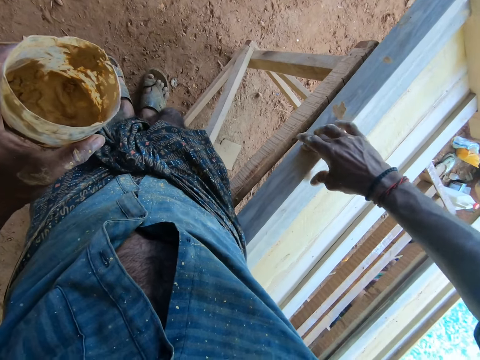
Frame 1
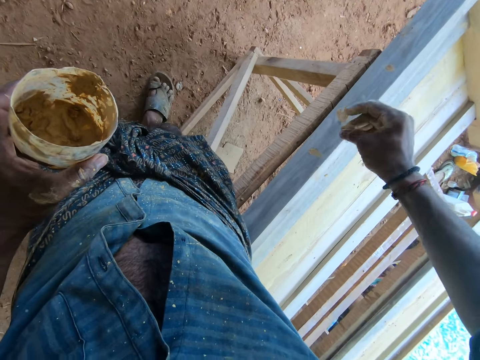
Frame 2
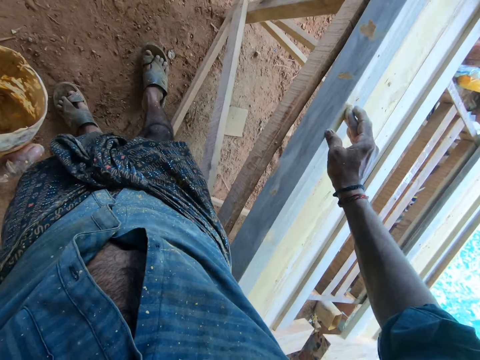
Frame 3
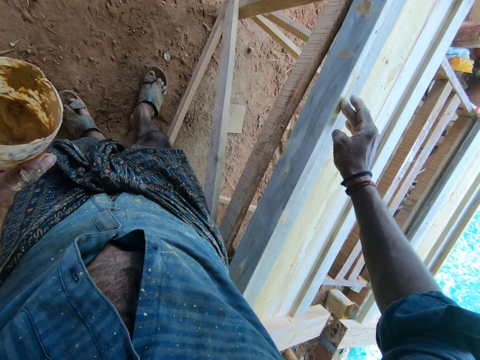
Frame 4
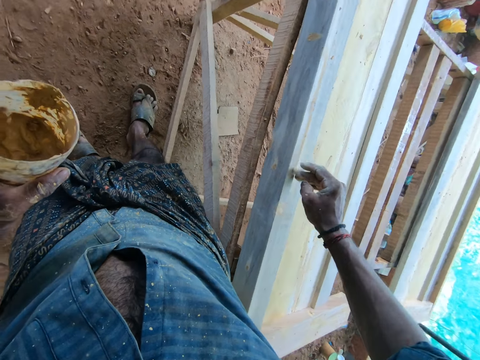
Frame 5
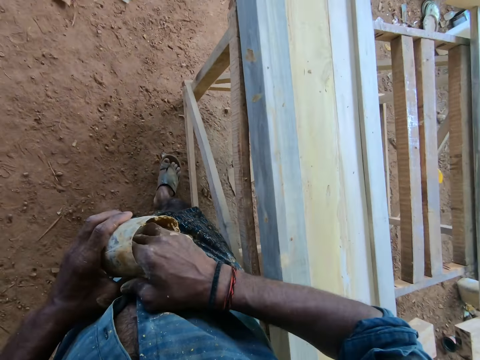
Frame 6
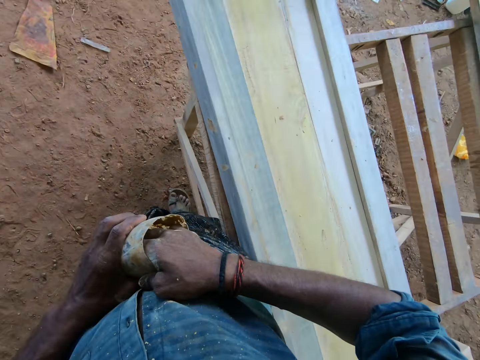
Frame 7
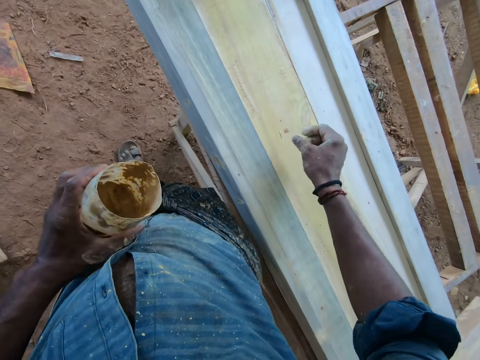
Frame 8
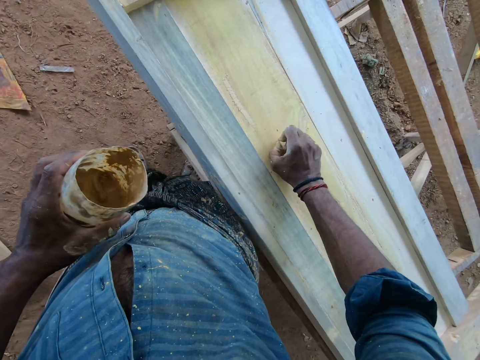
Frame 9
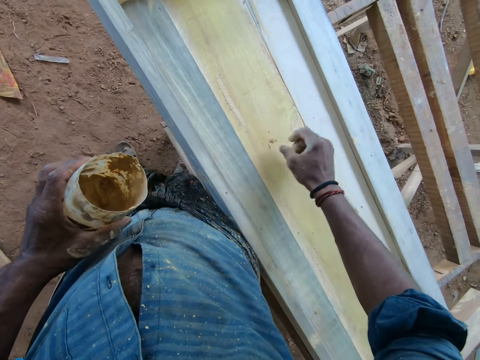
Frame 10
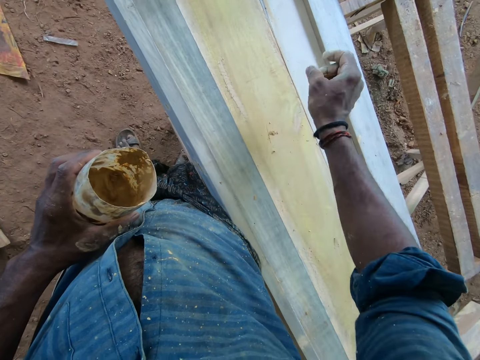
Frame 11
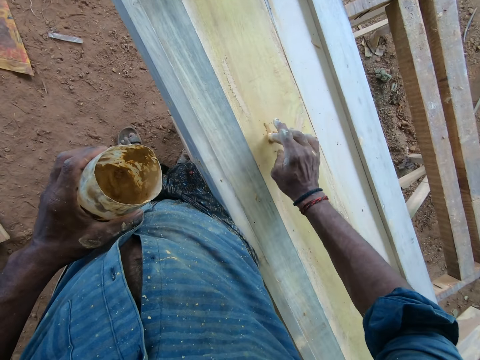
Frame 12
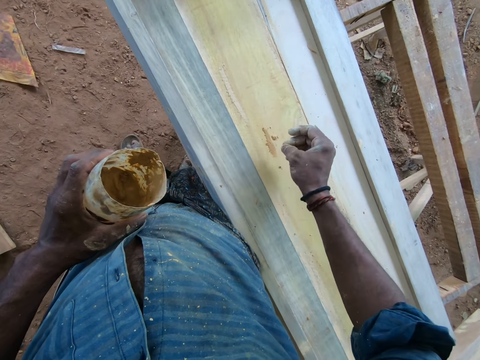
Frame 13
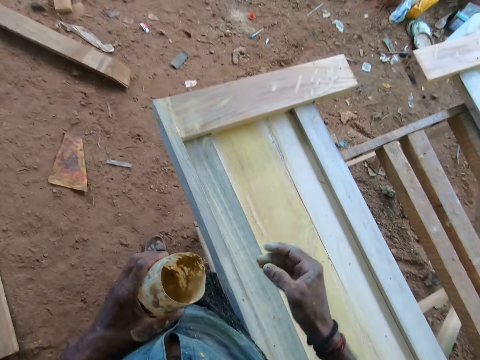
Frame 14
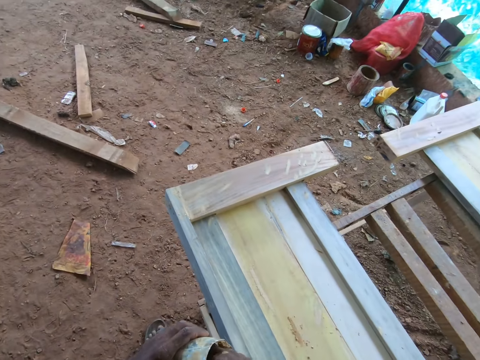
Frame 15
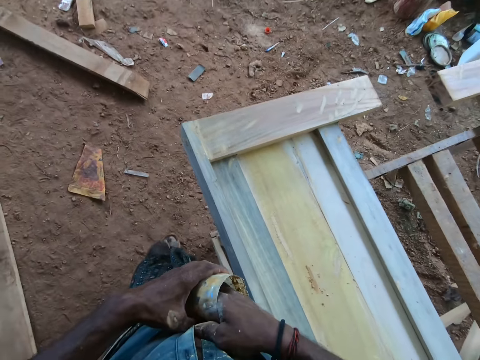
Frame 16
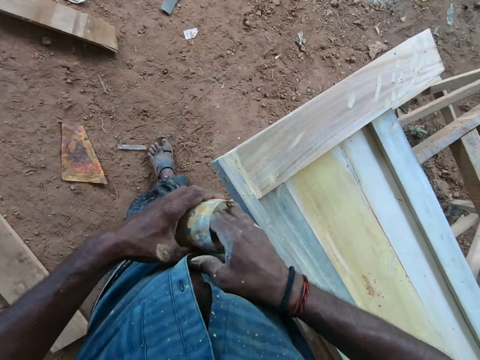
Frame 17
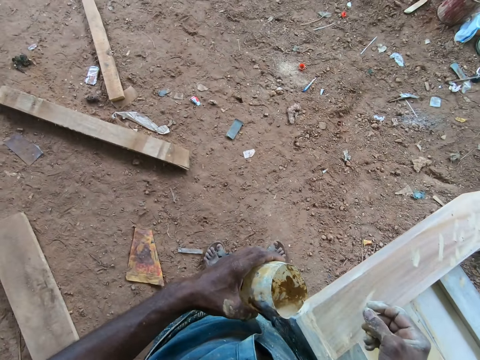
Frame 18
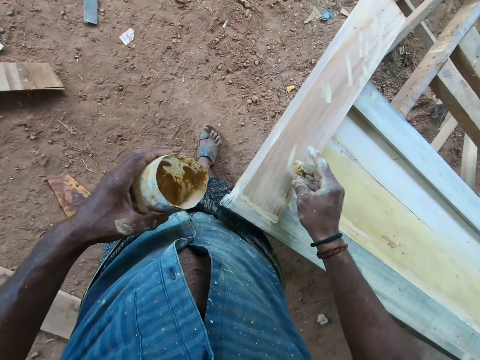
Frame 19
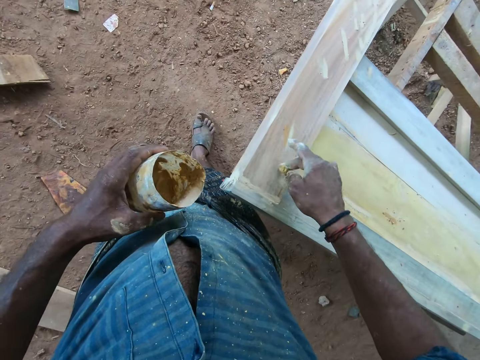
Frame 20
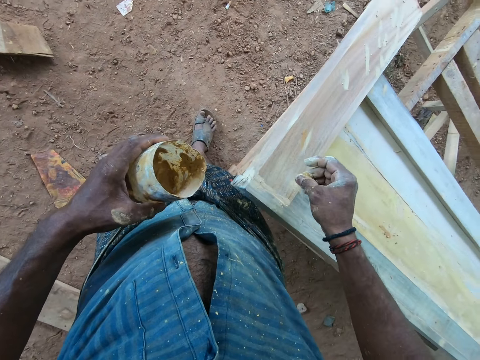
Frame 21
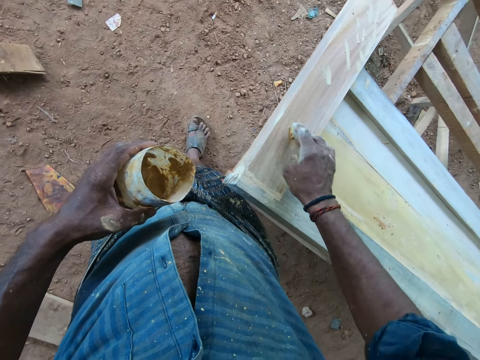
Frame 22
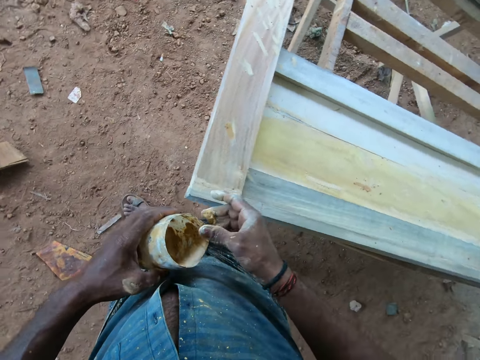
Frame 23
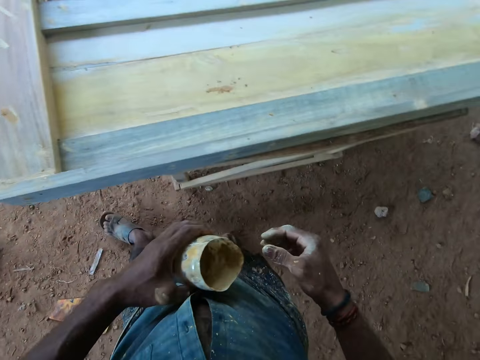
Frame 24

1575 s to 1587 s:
The camera wearer dips the hand in the container, scoops wood glue from the container, and pulls something. They apply the wood glue on the wooden head board. They dip the hand in the container, scoop the wood glue from the container, and apply the wood glue on the wooden head board.

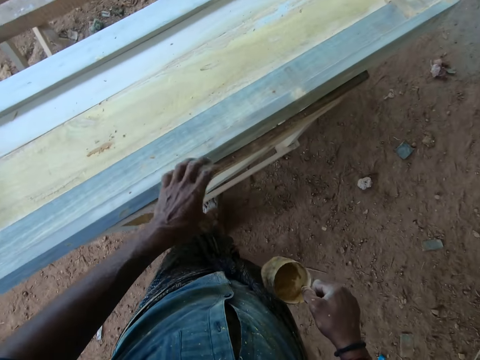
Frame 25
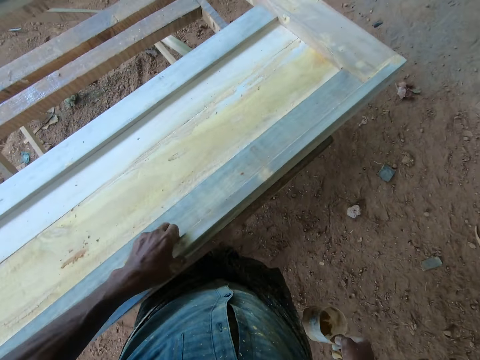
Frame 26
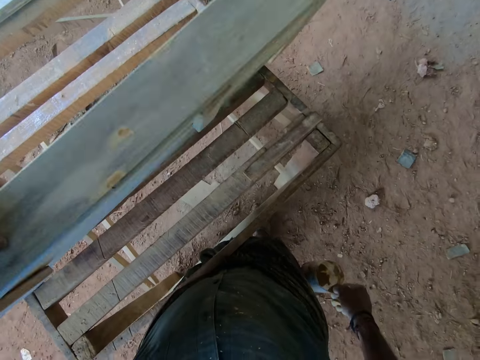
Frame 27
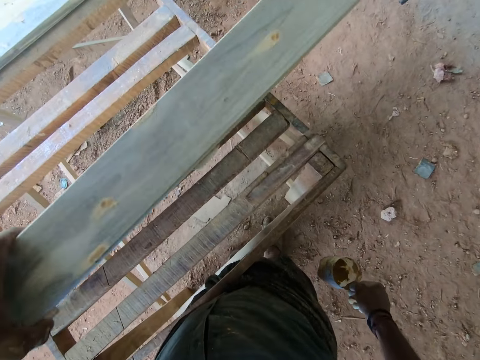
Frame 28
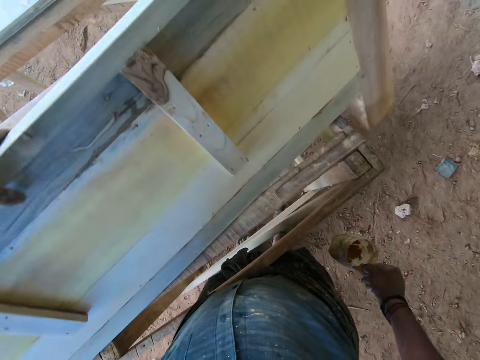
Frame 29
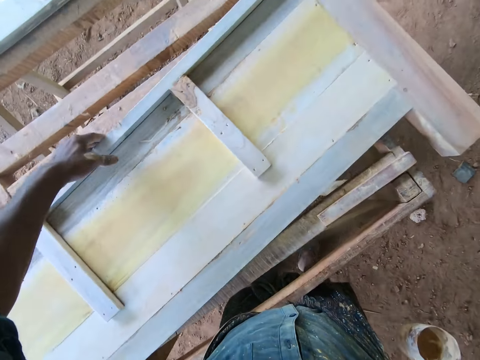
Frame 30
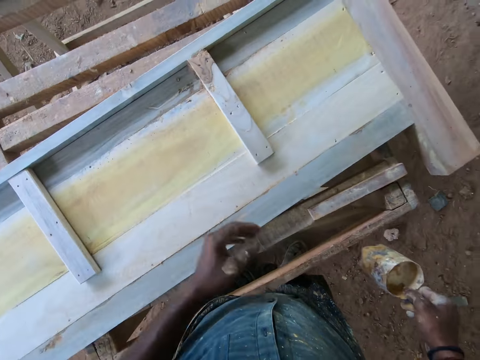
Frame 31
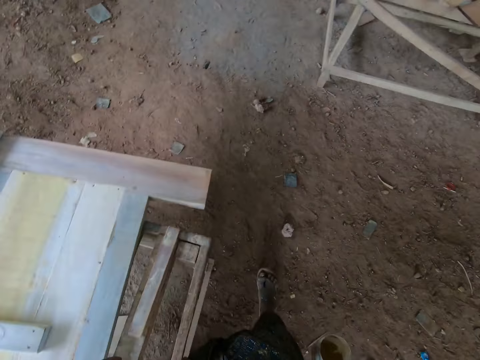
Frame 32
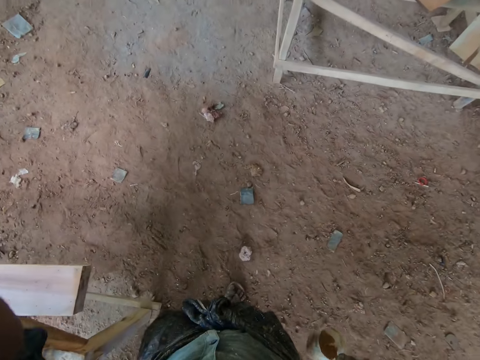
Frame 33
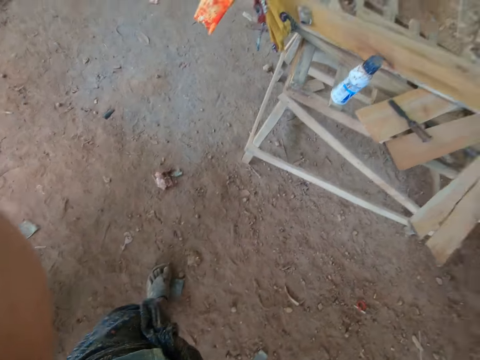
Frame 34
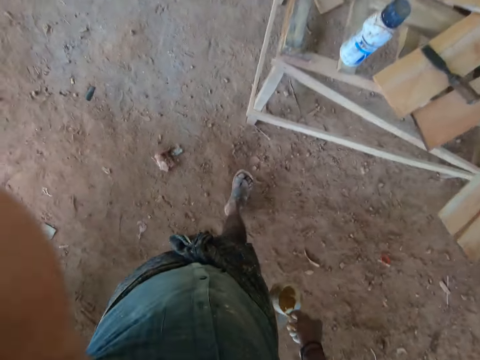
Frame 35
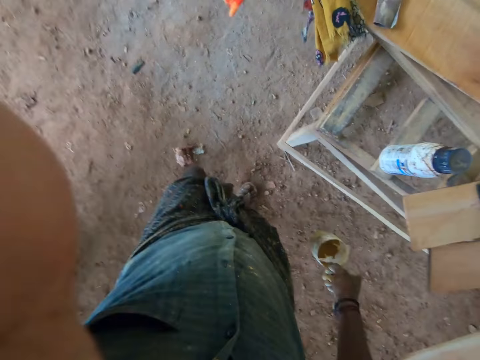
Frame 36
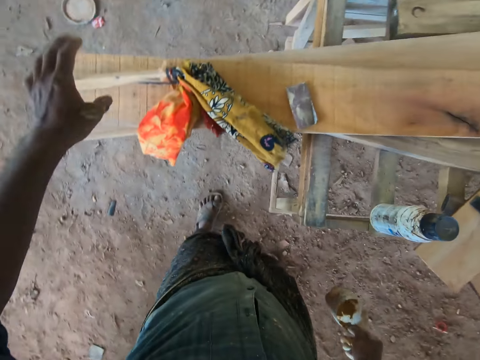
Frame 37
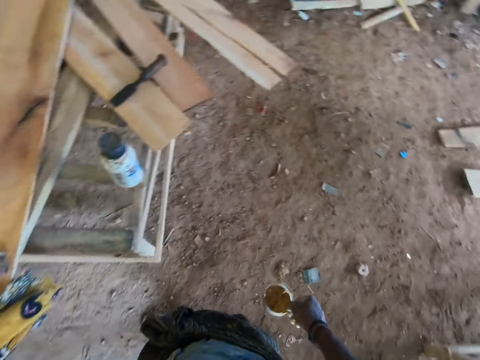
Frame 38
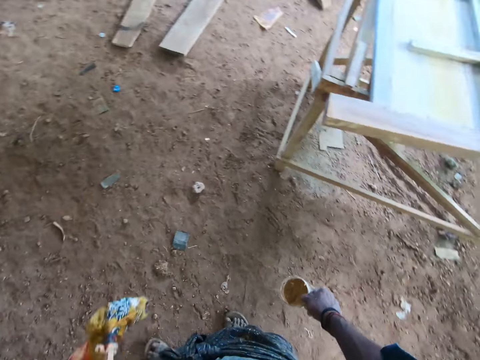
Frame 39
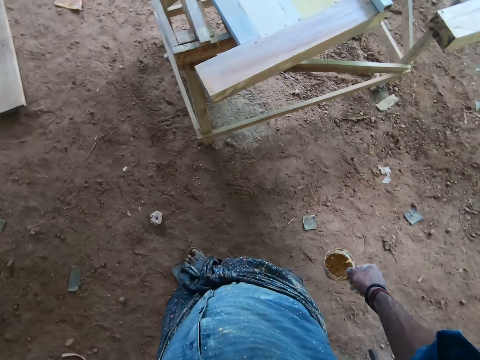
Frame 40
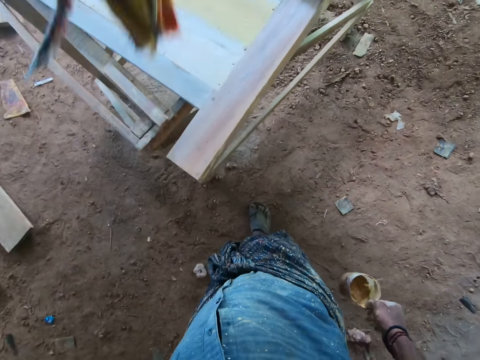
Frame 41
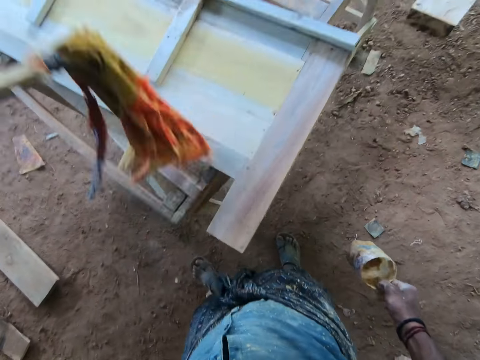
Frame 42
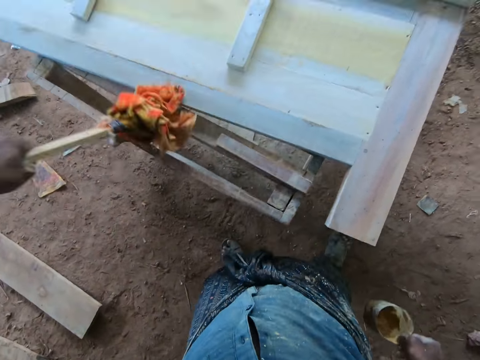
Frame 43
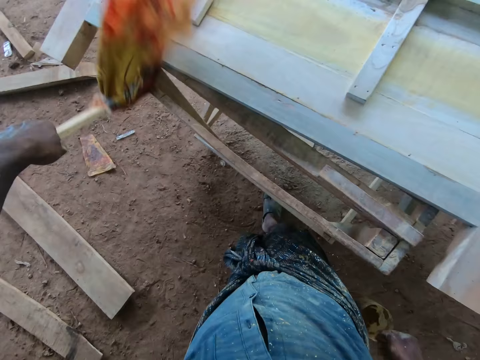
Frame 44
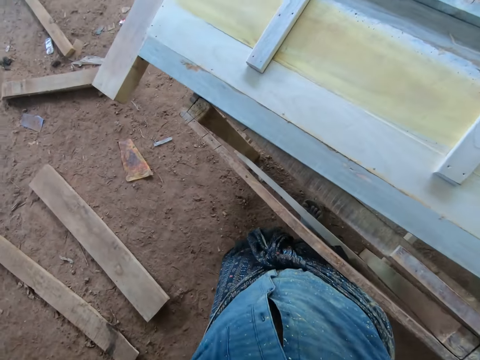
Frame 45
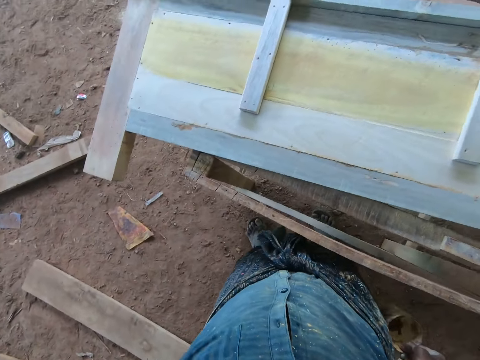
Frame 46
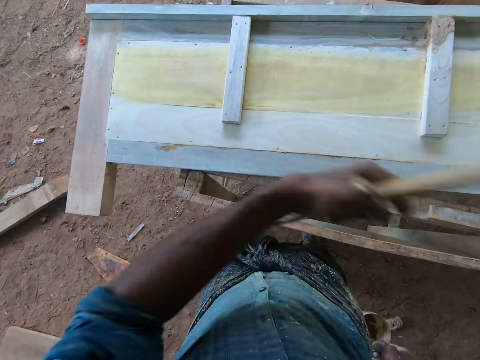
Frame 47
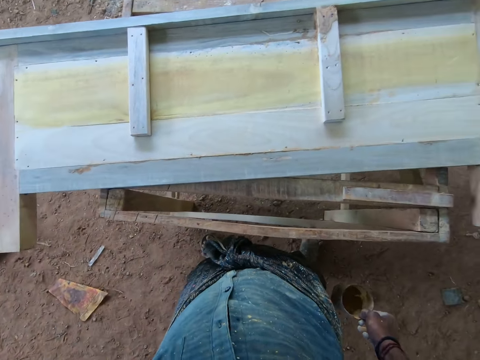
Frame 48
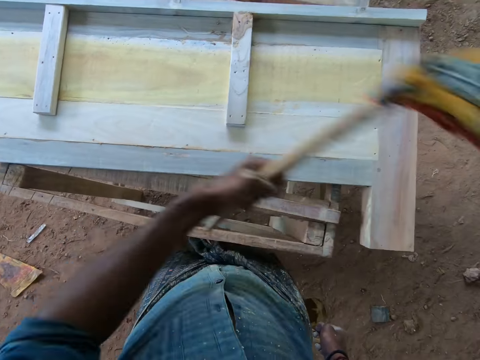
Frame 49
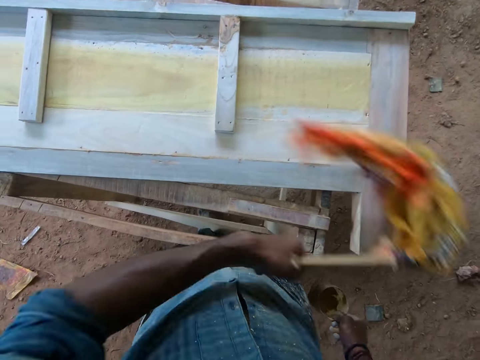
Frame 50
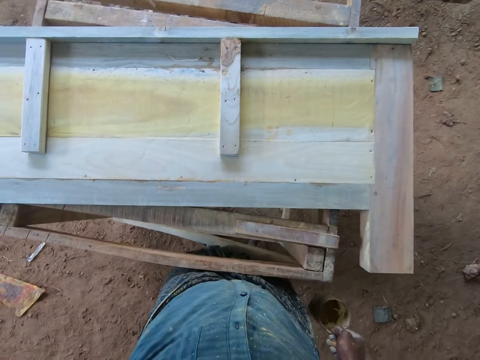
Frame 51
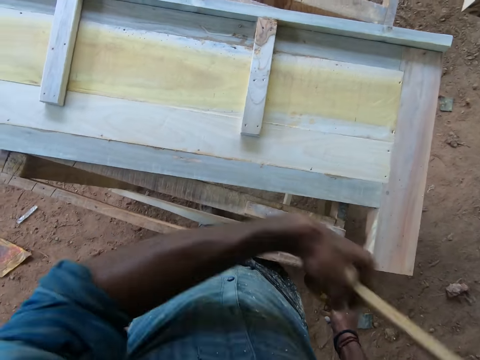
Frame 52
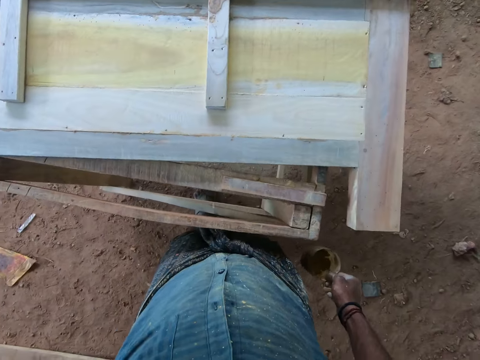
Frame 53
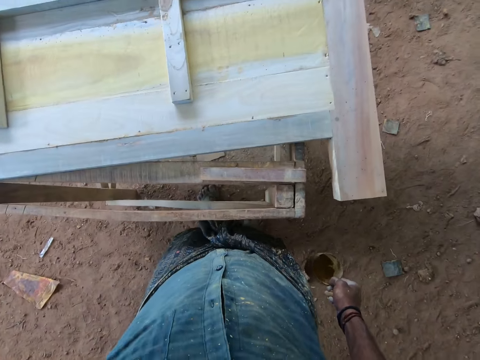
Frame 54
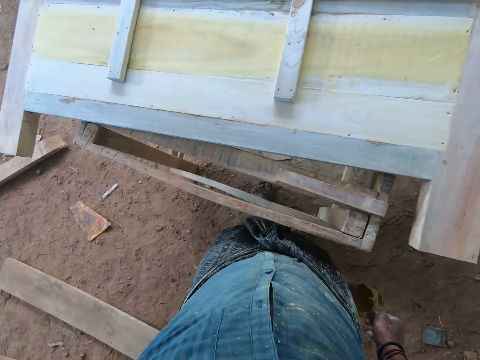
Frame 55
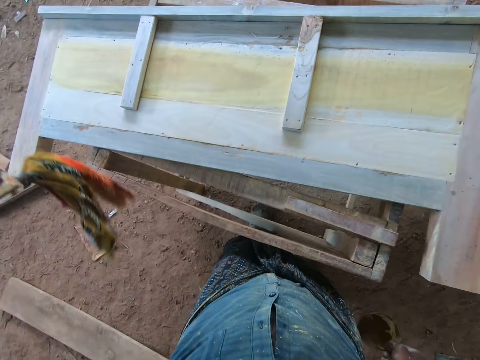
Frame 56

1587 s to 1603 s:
The camera wearer rubs the wood glue on the container. They change the bucket from the left hand to the right hand. They turn the head board and drop it on something. They adjust the camera. They pick up something and carry the container. They wipe the head board with something. They wipe on the foot bed.
